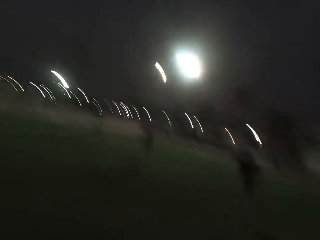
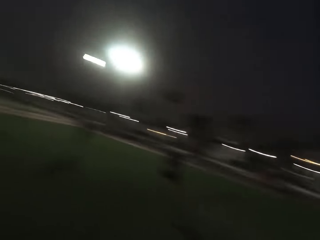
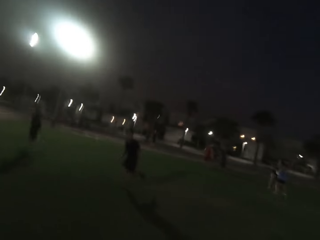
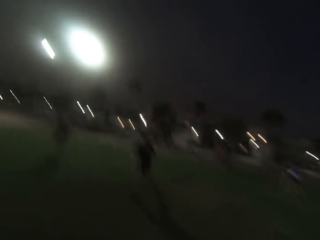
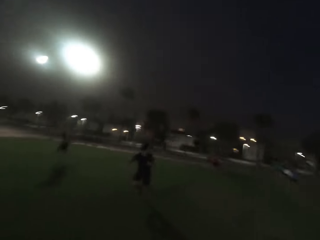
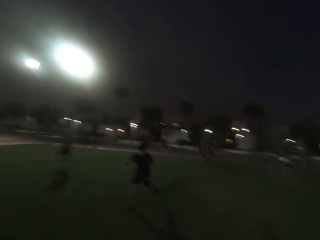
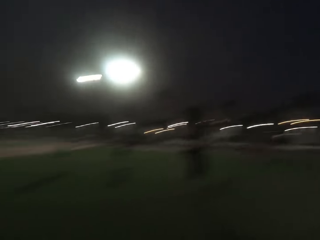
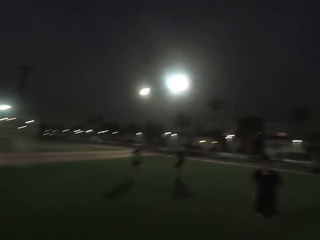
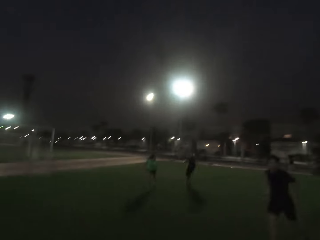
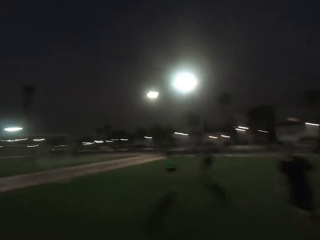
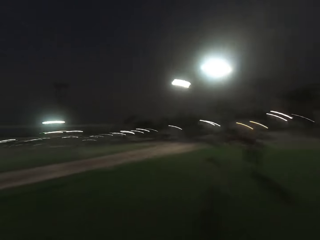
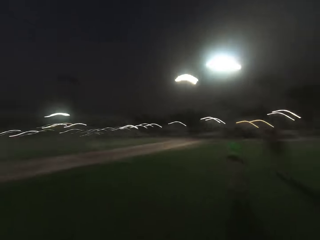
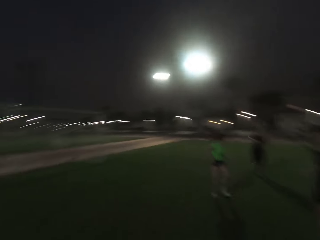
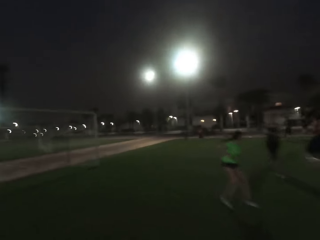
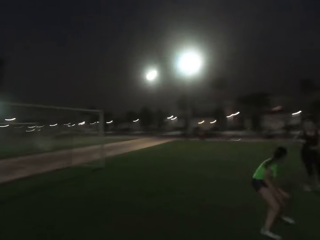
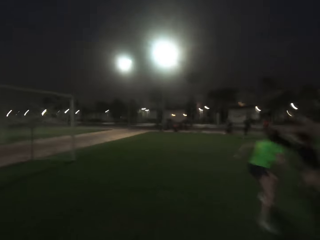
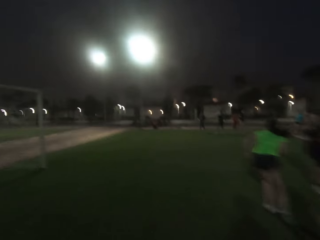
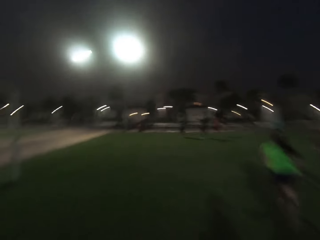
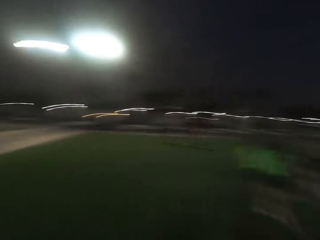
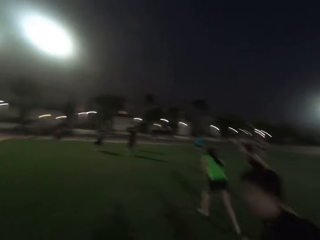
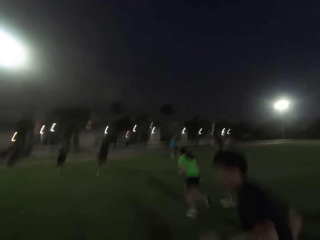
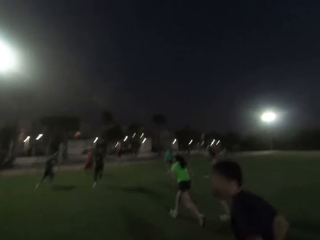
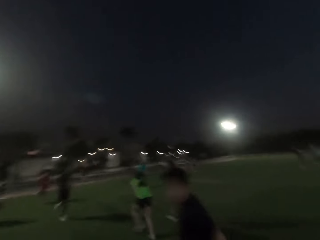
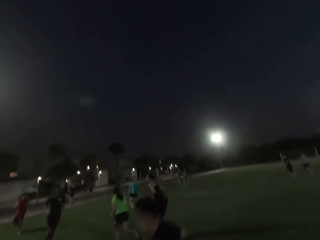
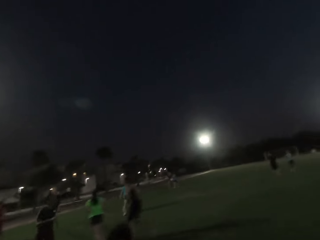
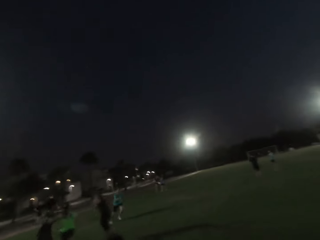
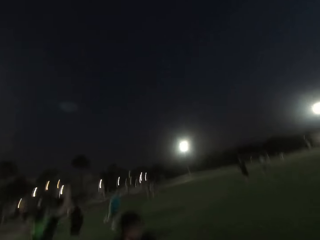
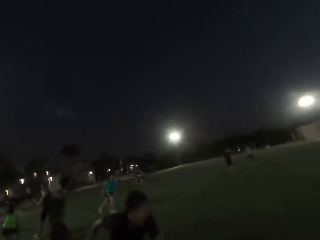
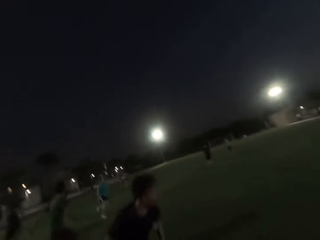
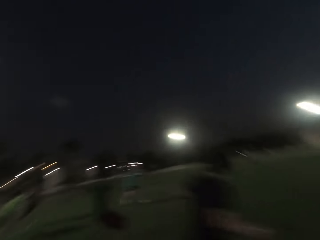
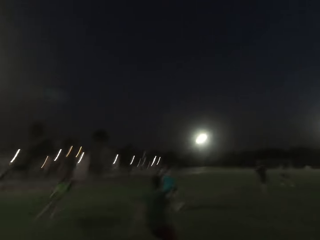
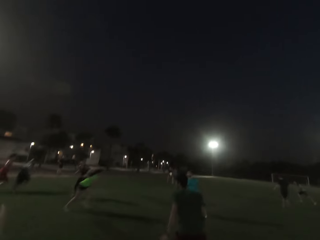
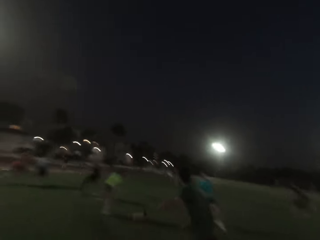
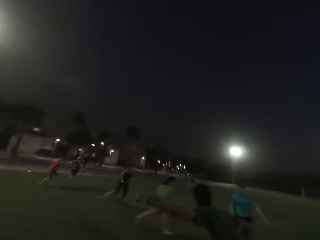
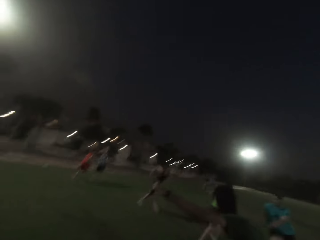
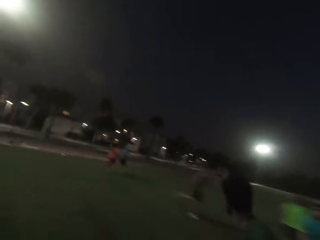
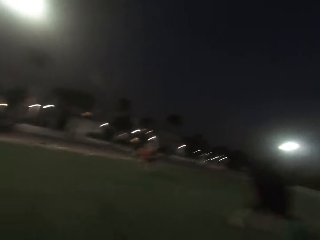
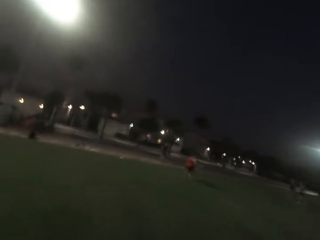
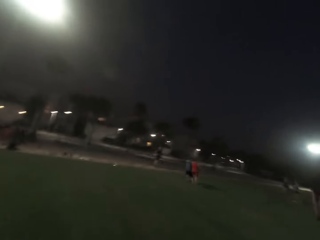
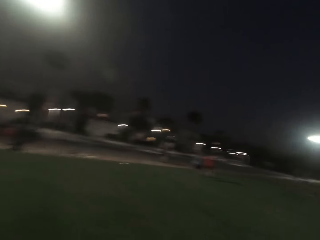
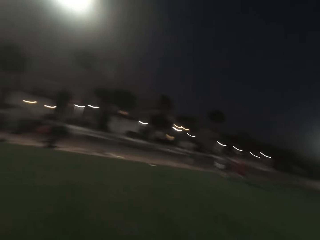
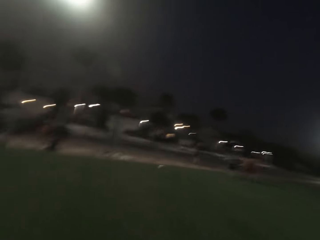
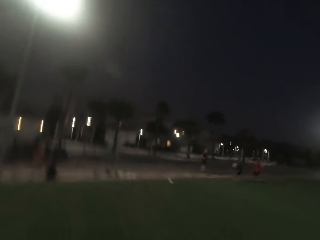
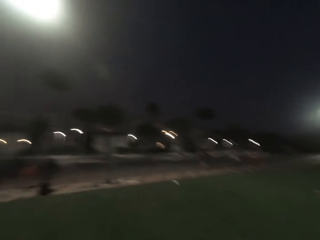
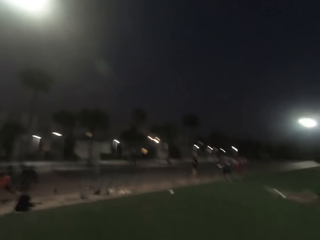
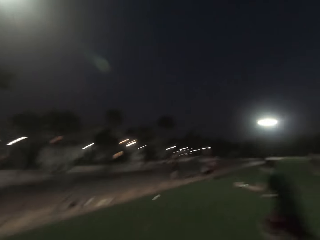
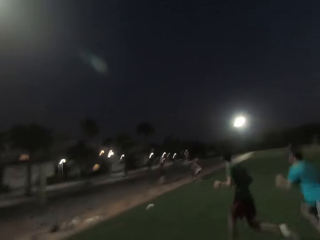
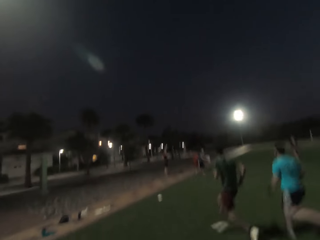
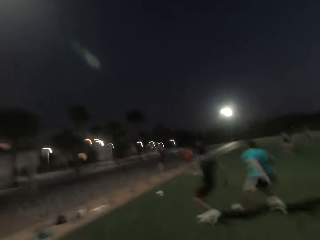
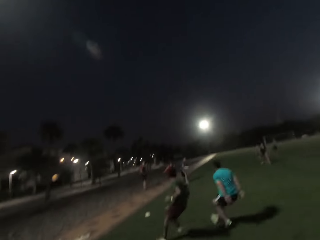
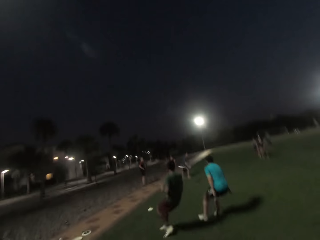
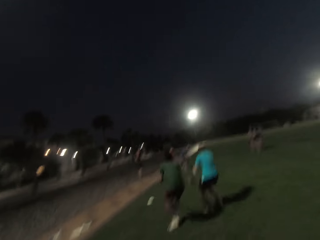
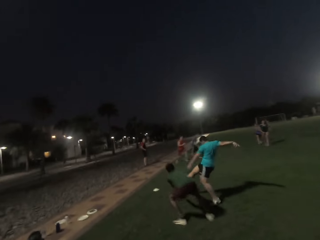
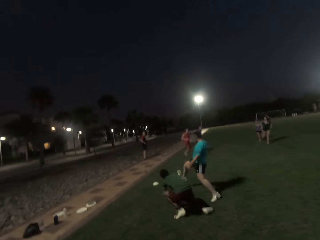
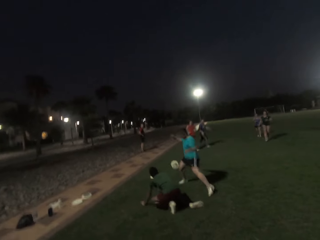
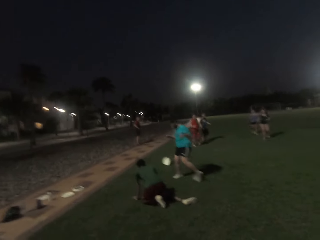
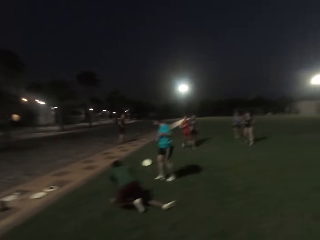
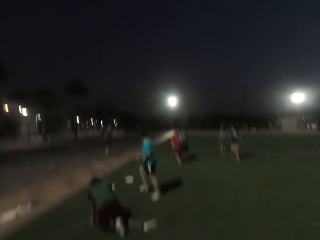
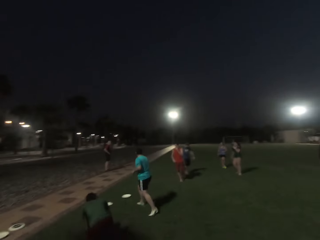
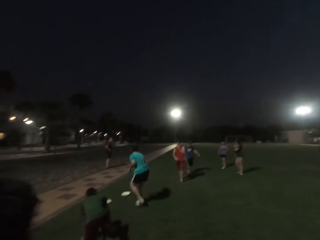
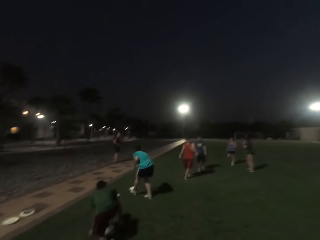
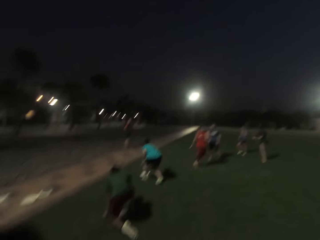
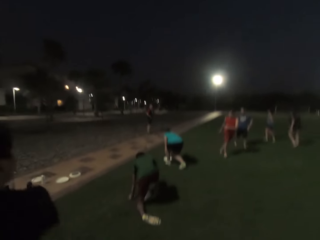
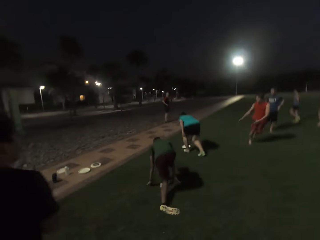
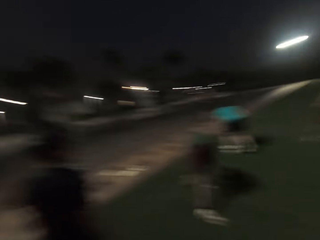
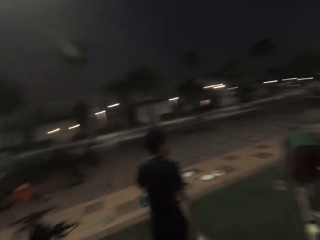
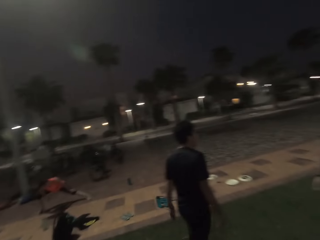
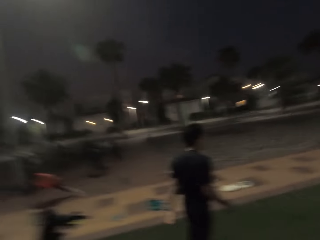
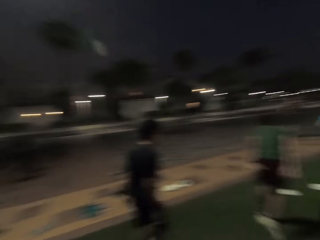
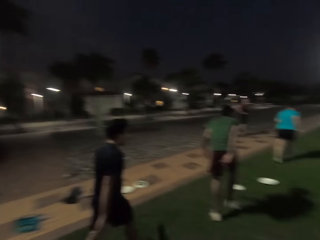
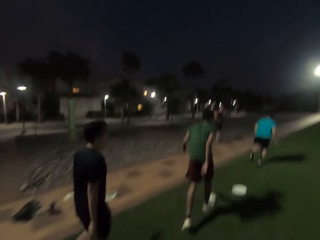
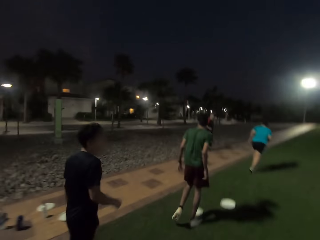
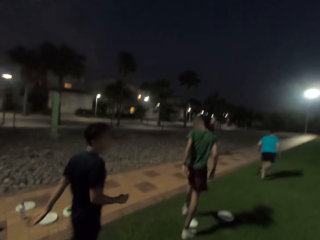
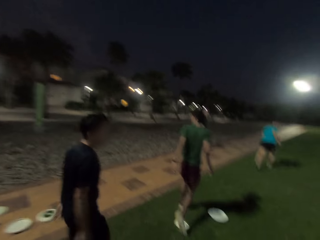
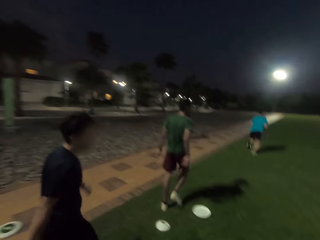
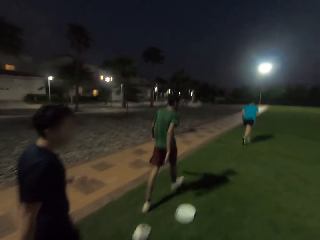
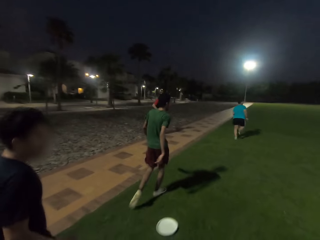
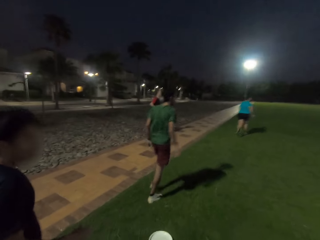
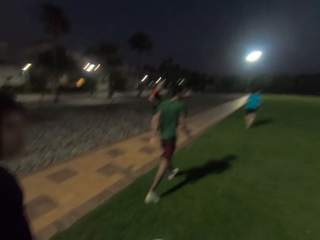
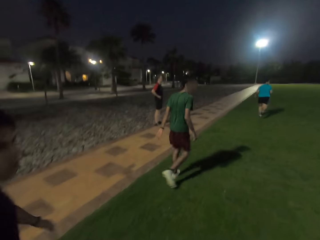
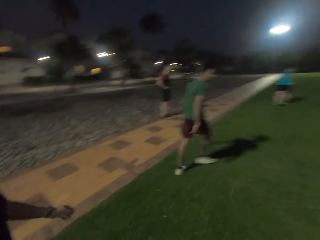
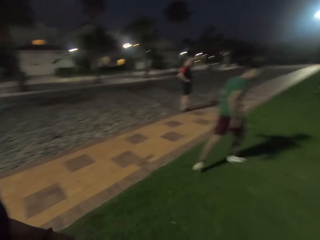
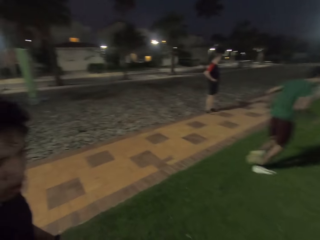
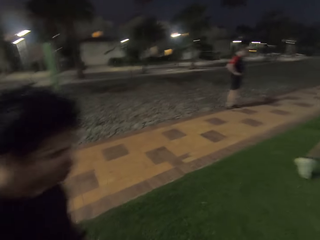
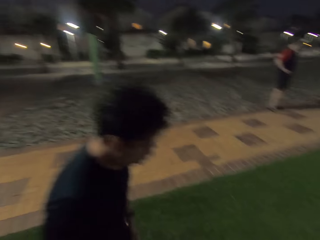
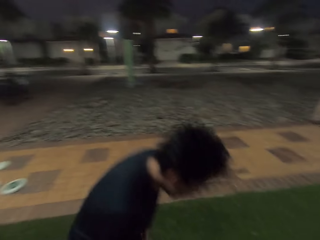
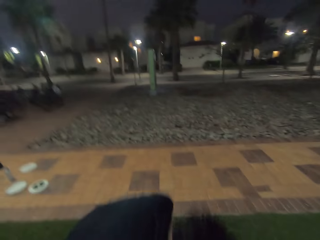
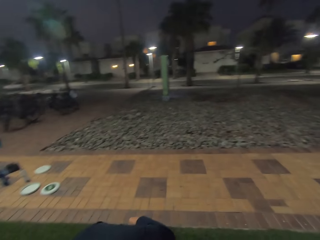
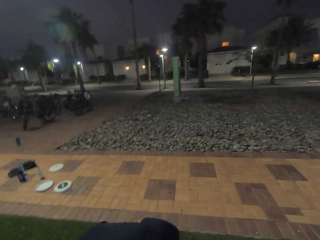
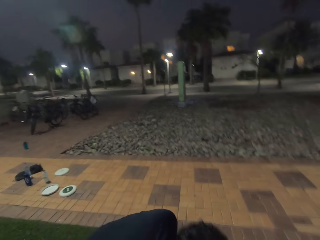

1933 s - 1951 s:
The camera wearer runs forward. A woman runs. The camera wearer runs right. A man kicks a frisbee. The man runs. Another man walks. The camera wearer walks forward. Another man walks. Another man stands off the pitch. The second man bows and picks up the frisbee.

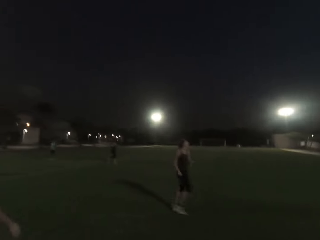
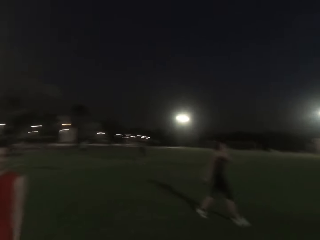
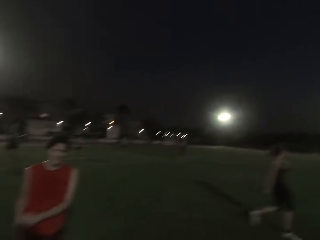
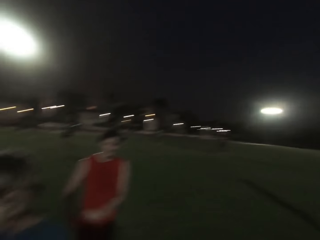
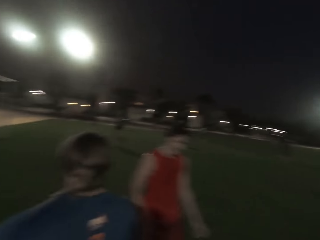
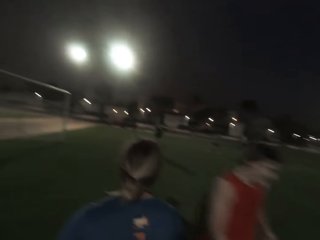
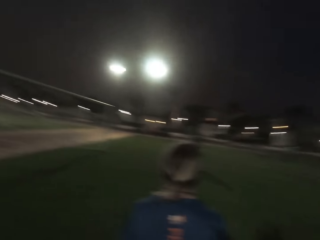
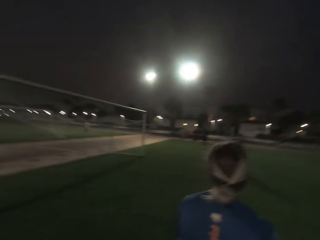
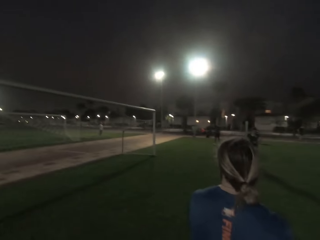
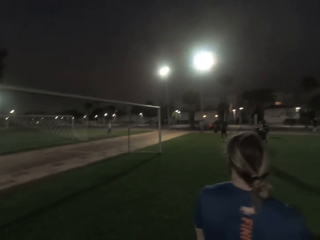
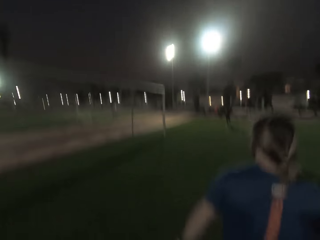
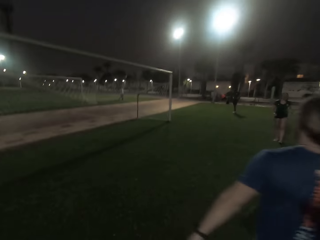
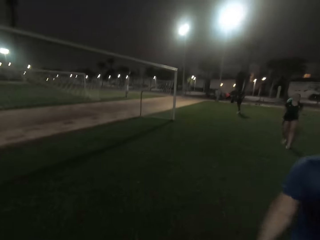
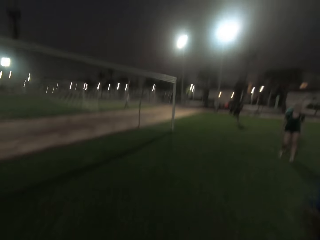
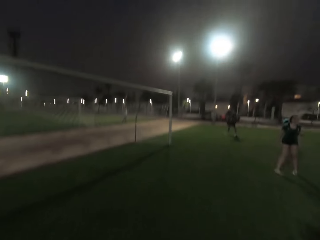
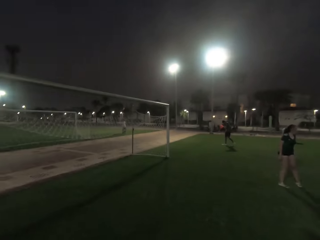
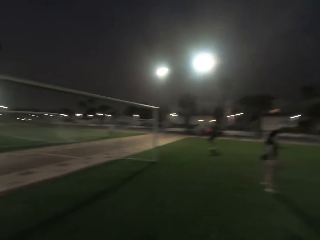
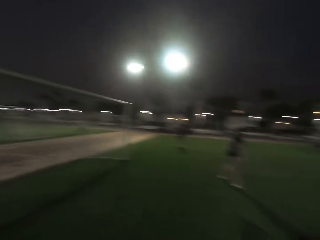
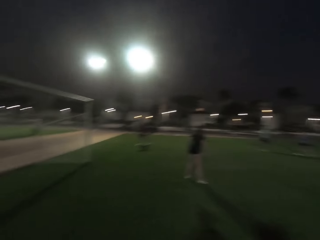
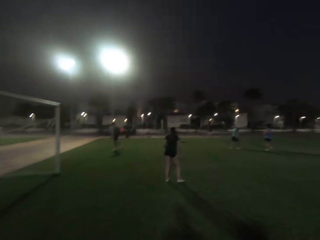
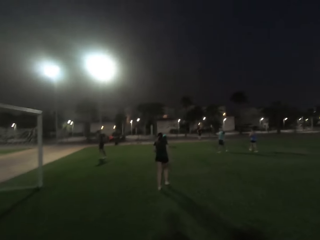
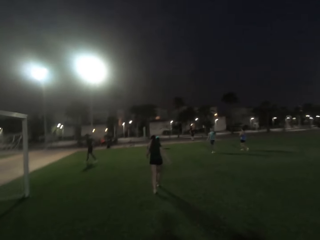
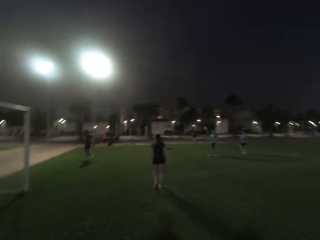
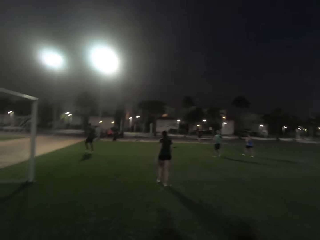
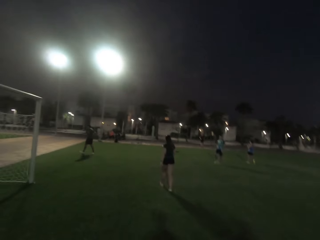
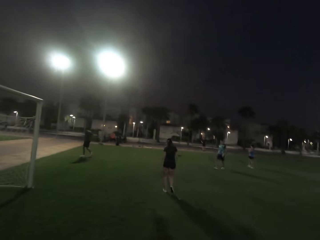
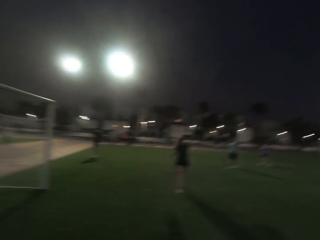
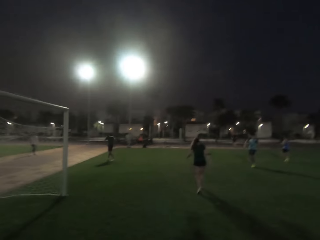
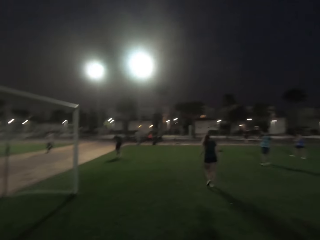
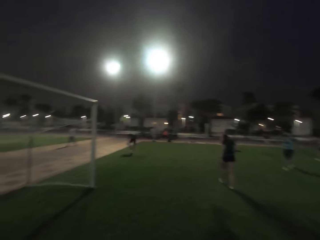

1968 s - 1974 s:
A woman runs. The camera wearer turns left. They walk right. Another woman walks.
